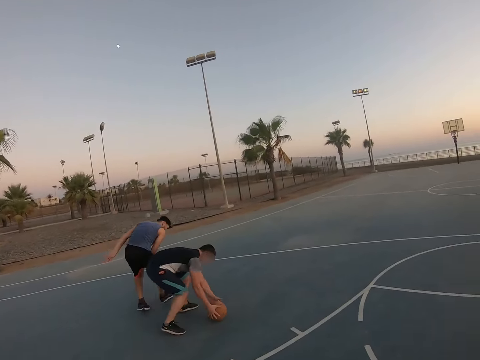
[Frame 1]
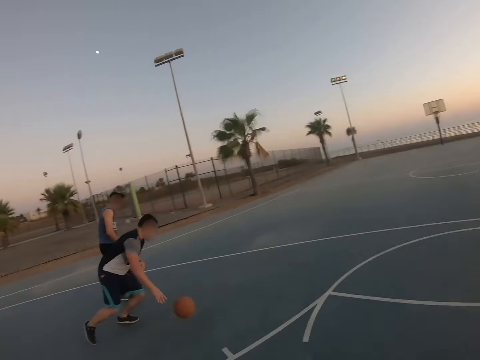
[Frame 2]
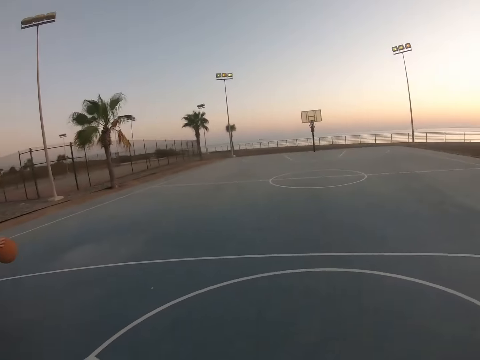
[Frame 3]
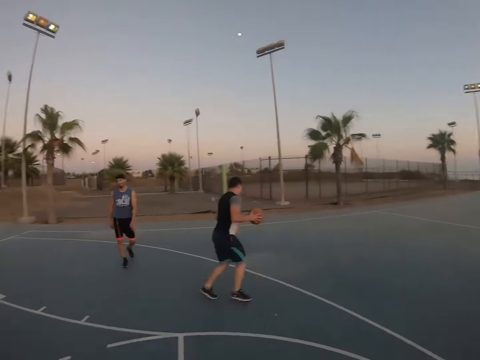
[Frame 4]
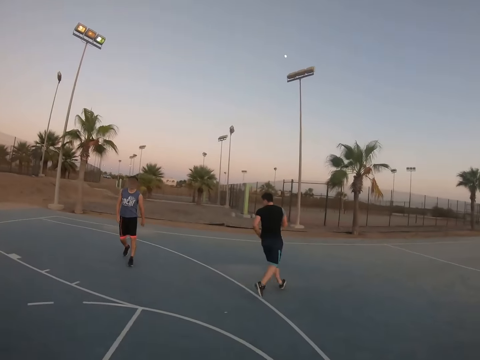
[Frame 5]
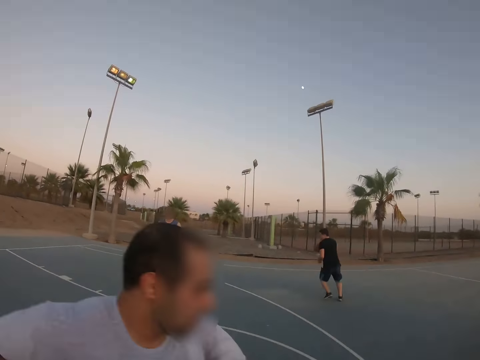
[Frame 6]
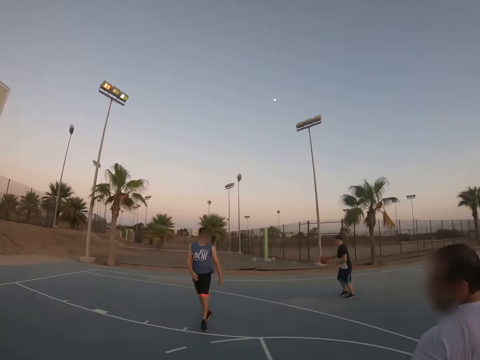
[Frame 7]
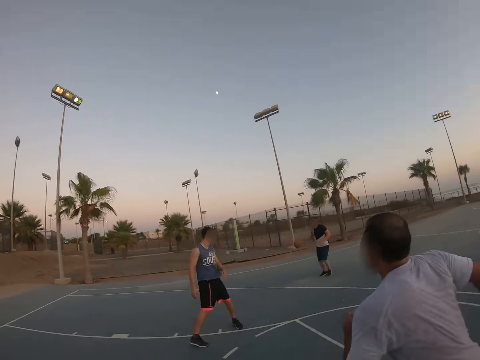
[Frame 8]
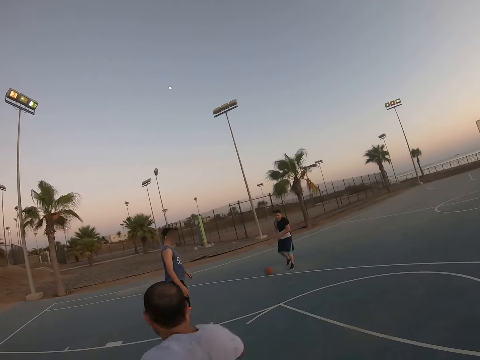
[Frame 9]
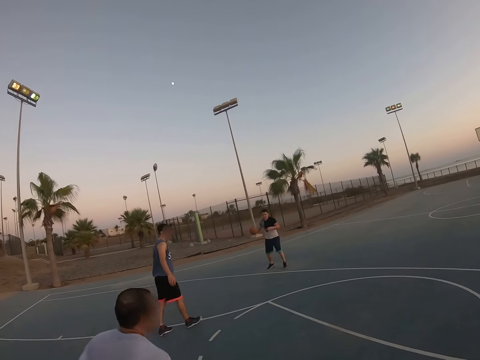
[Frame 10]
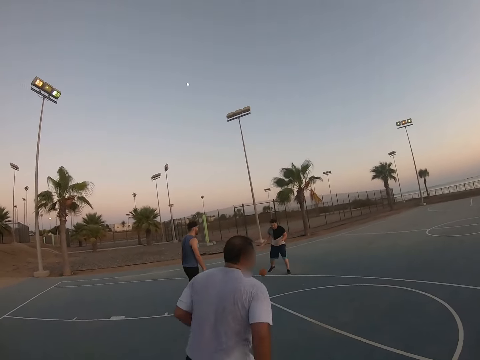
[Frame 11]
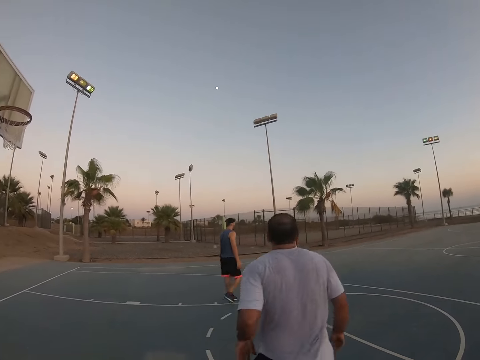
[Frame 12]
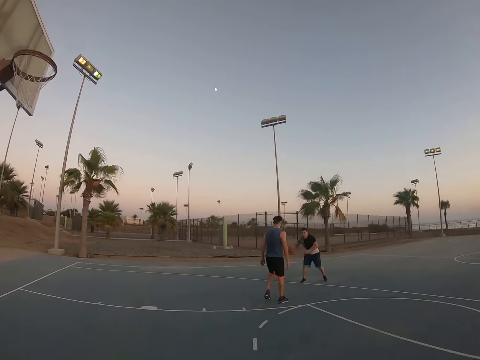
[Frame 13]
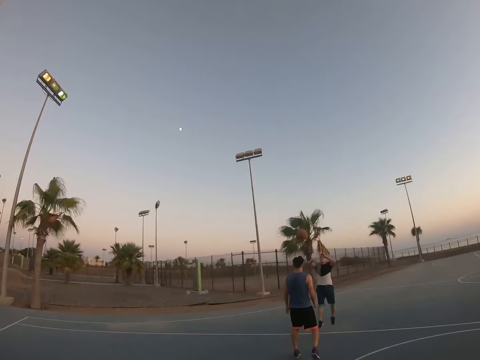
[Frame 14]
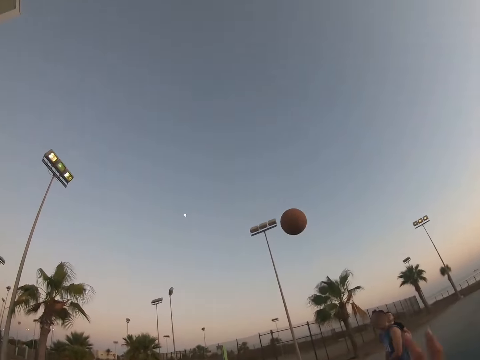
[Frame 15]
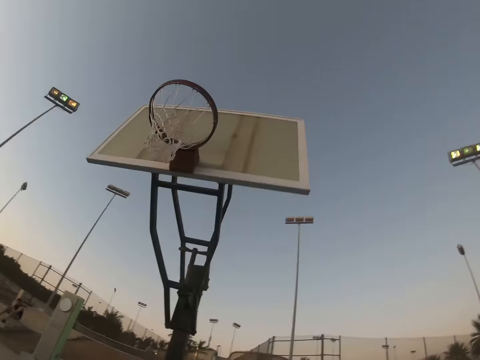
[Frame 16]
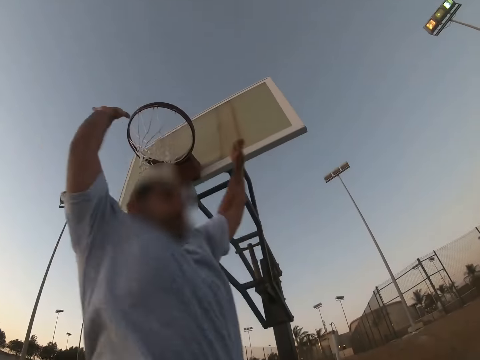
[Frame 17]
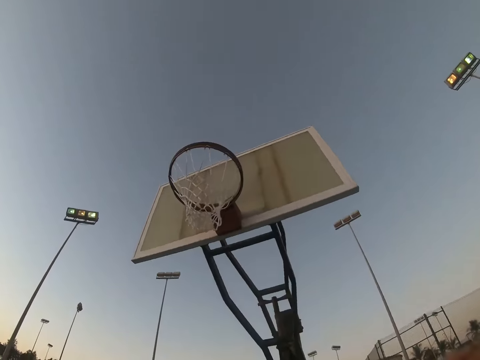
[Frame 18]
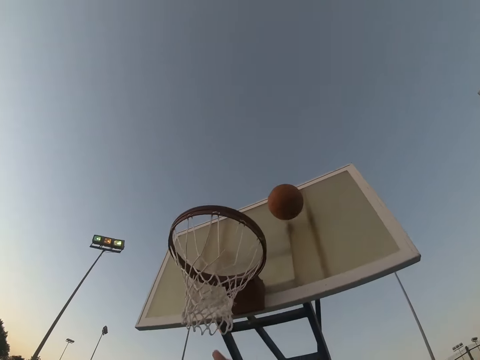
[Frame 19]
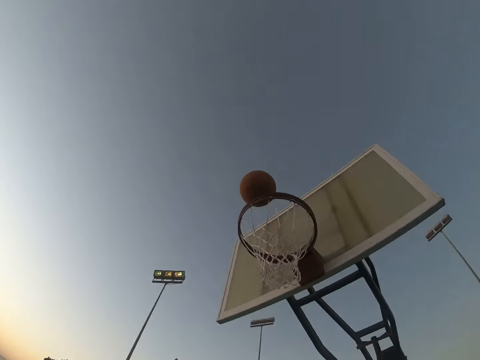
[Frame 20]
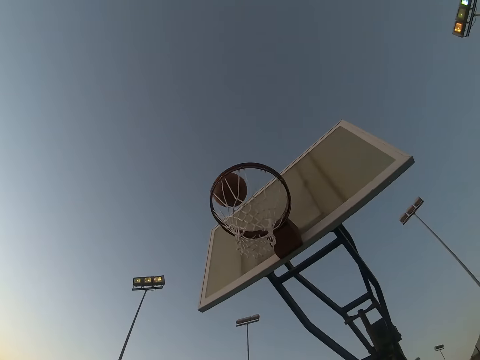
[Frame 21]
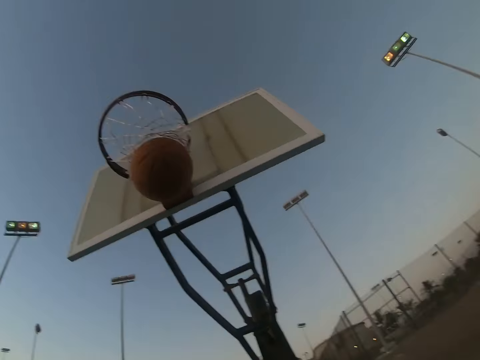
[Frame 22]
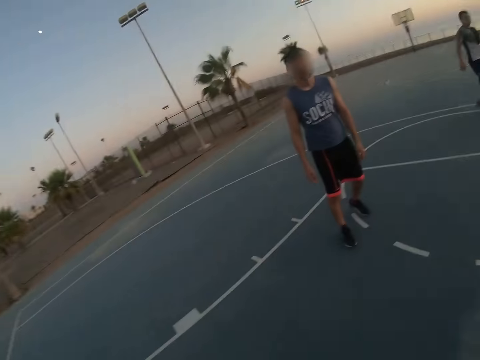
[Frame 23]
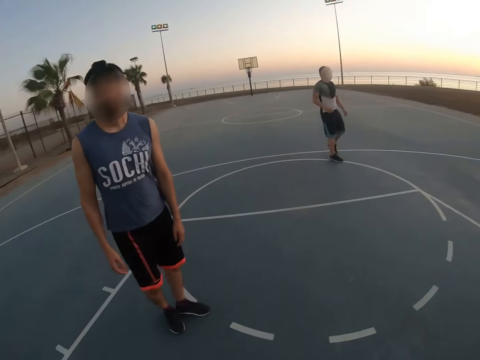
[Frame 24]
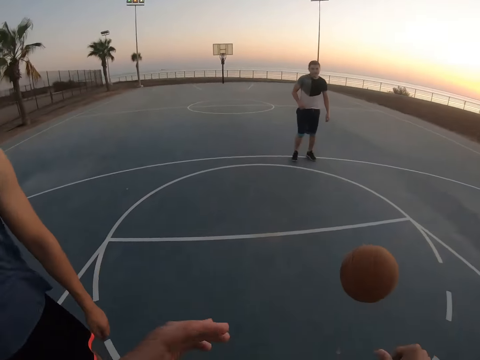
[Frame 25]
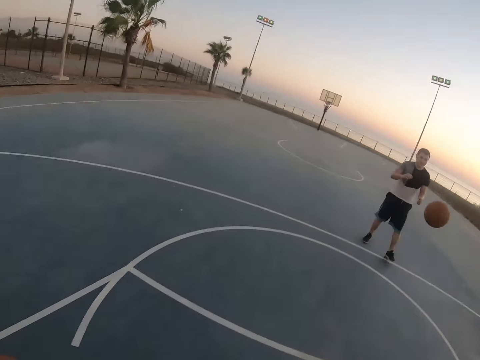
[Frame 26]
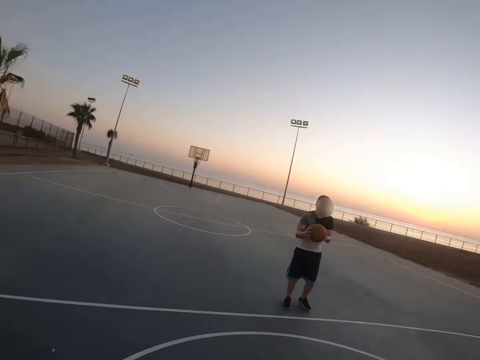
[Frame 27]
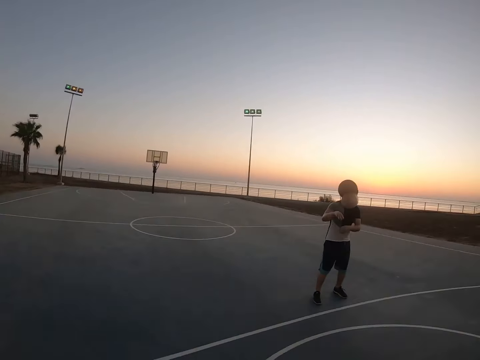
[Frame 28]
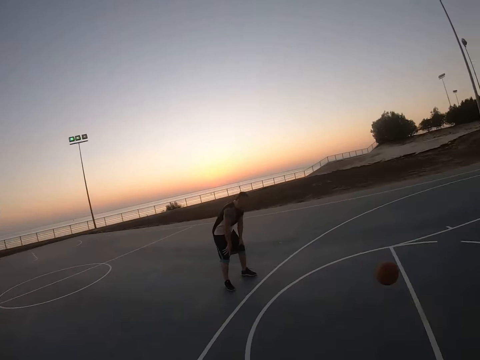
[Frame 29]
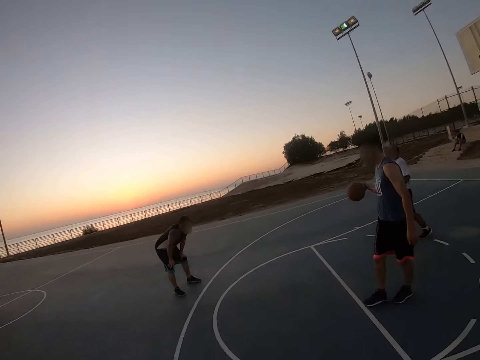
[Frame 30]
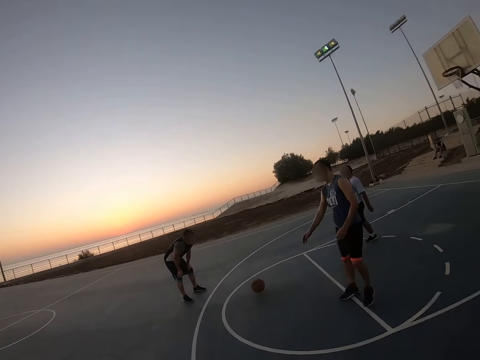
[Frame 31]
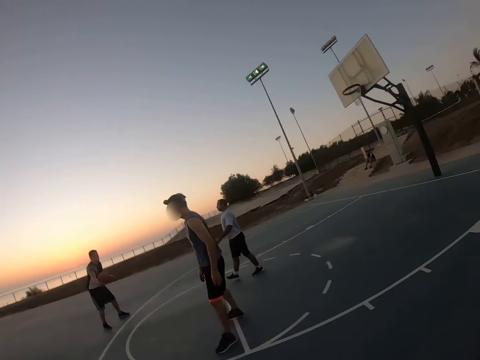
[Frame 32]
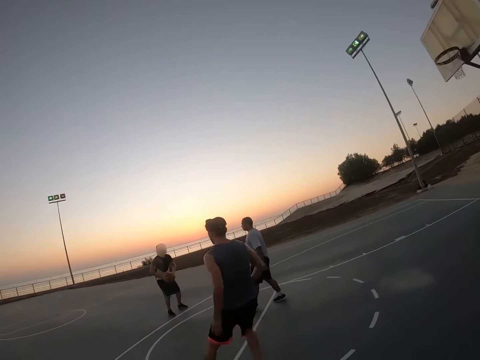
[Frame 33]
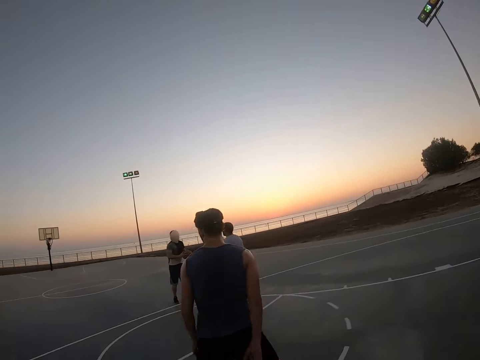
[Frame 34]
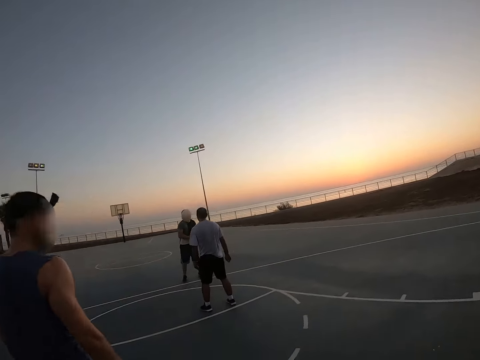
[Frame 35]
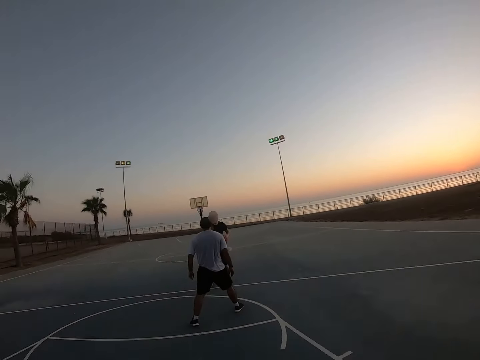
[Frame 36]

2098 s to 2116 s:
A man takes the ball from another man. The first man bounces the ball. He throws the ball to the camera wearer. The camera wearer catches the ball. They throw the ball to the field goal. They score. They pick up the ball. They throw the ball to the first man. The first man picks up the ball. He bounces the ball to the other man. A third man plays basketball. The other man bounces the ball to the first man.

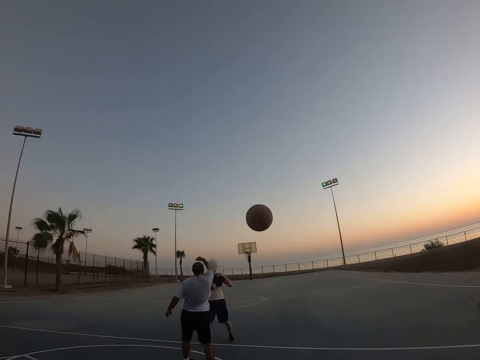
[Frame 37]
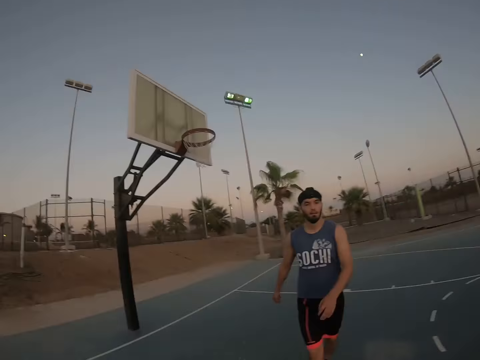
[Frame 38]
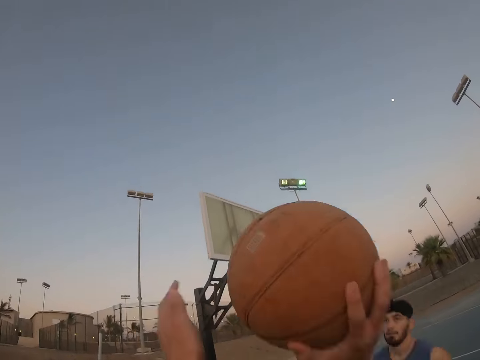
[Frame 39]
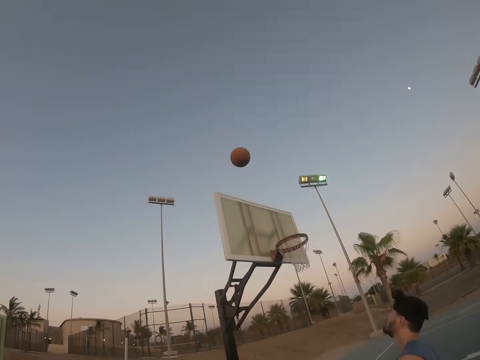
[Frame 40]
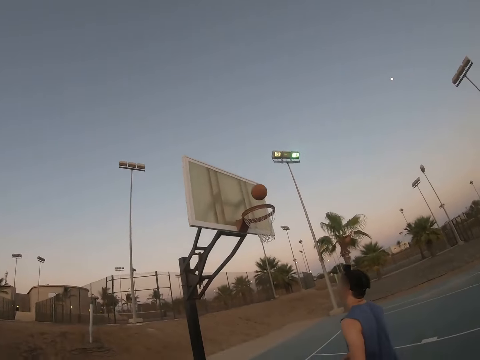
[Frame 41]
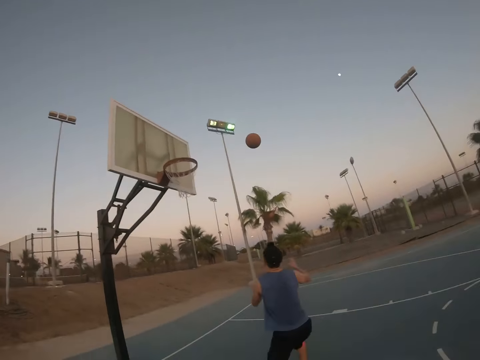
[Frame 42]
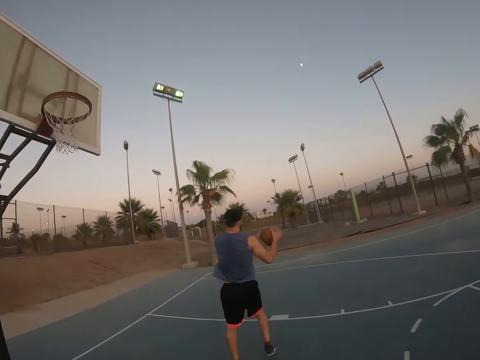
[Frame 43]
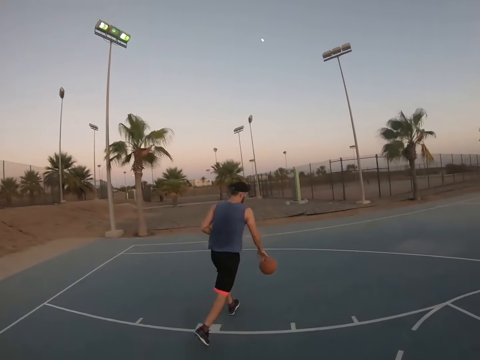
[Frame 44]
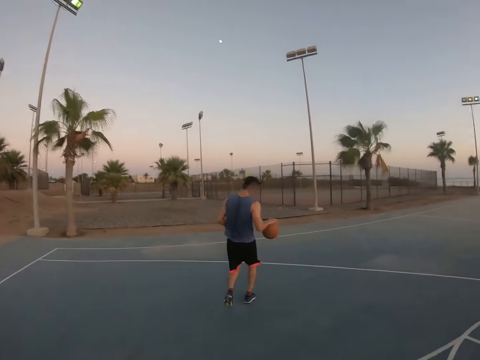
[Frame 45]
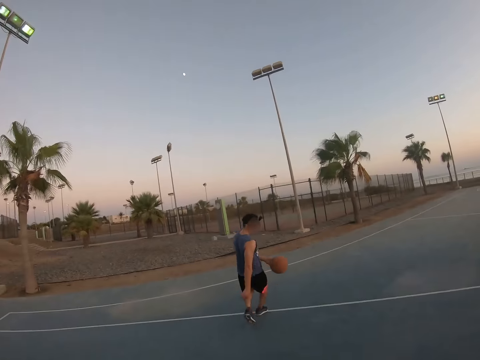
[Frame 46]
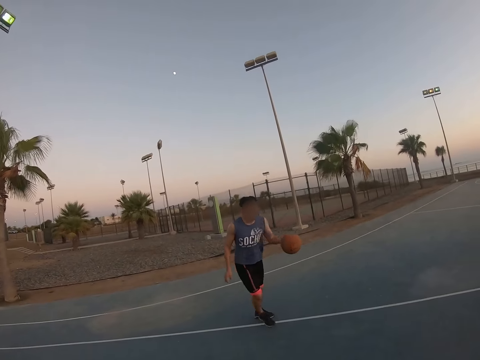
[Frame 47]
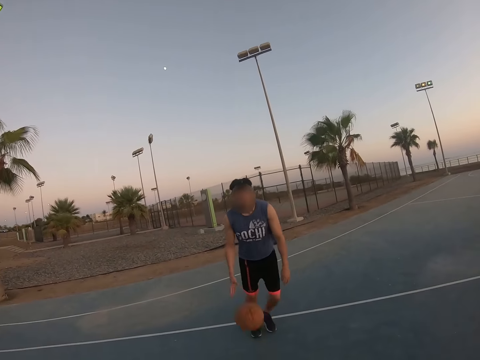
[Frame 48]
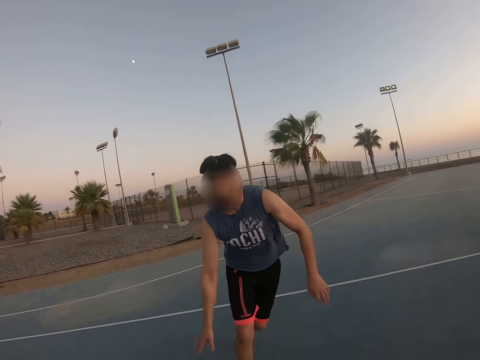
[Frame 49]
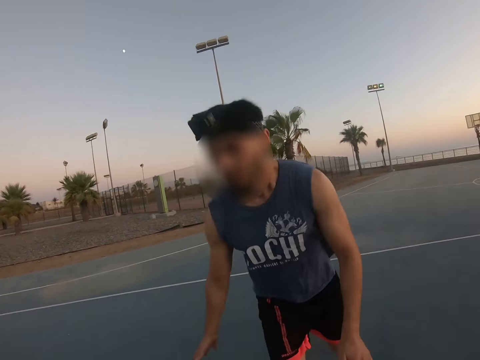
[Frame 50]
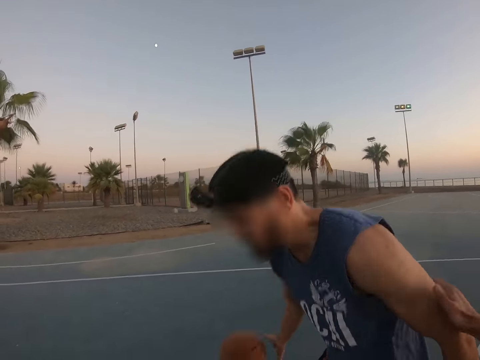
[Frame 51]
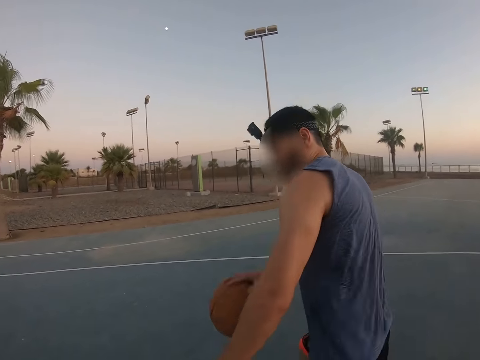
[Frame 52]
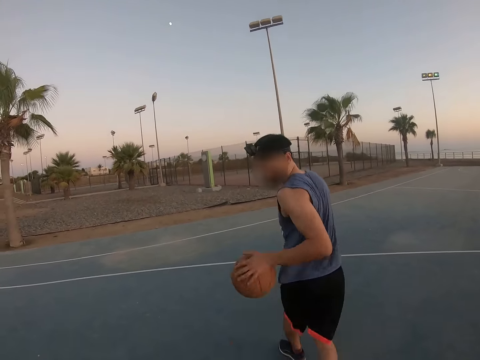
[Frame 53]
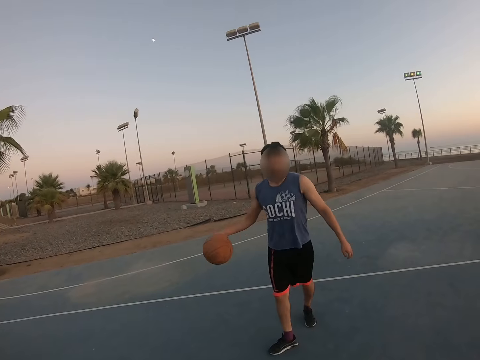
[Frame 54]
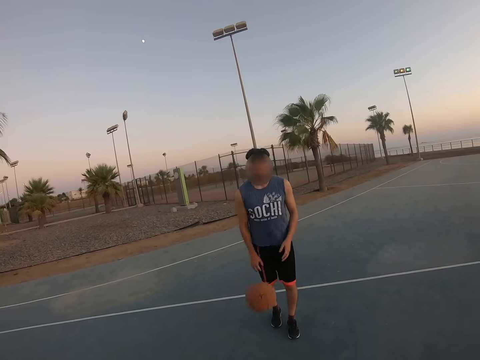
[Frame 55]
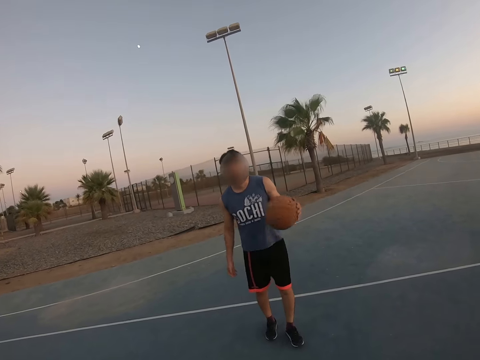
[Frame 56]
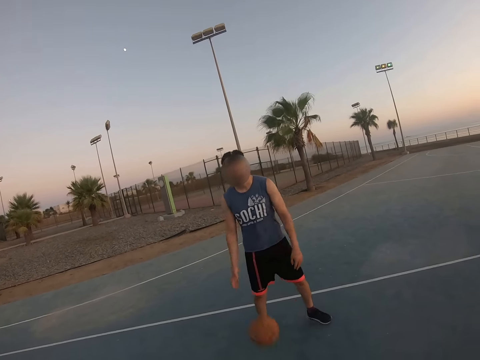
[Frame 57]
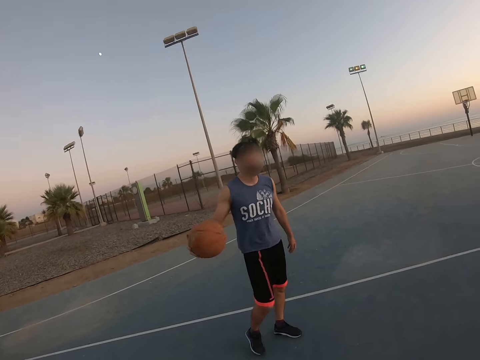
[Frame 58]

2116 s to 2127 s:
A man throws the ball to the camera wearer. They pick the ball and throw the ball to the field goal. Another man catches the ball and bounces the ball.
